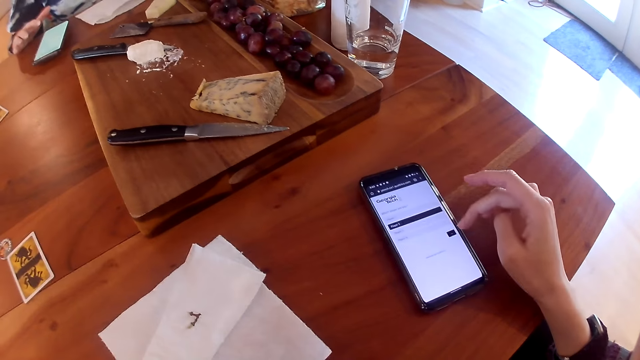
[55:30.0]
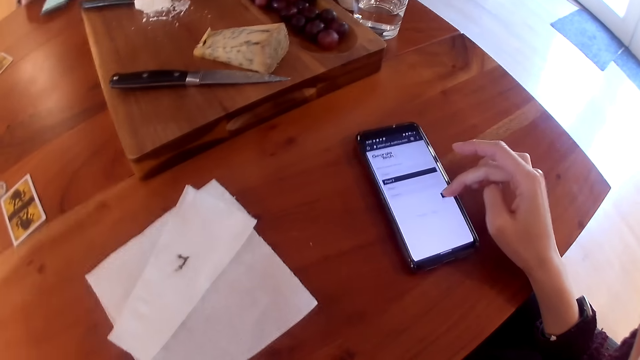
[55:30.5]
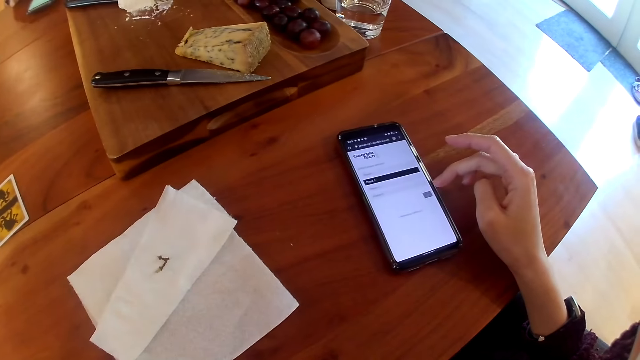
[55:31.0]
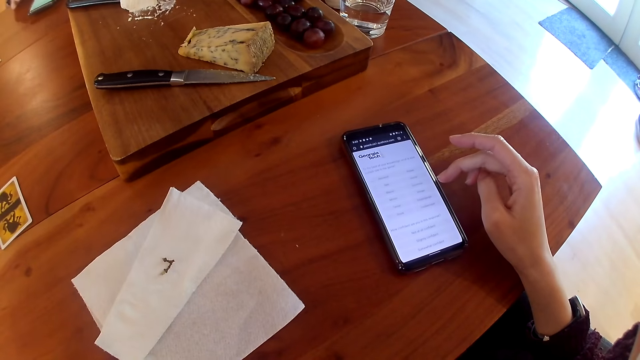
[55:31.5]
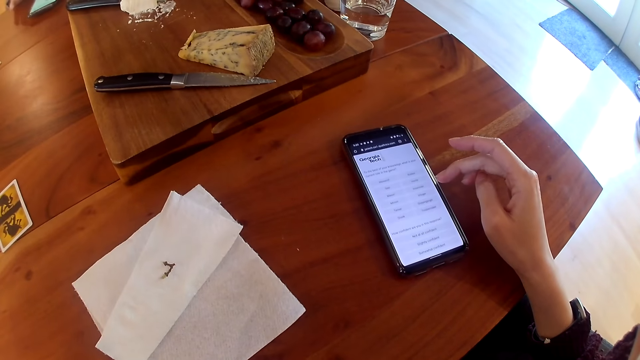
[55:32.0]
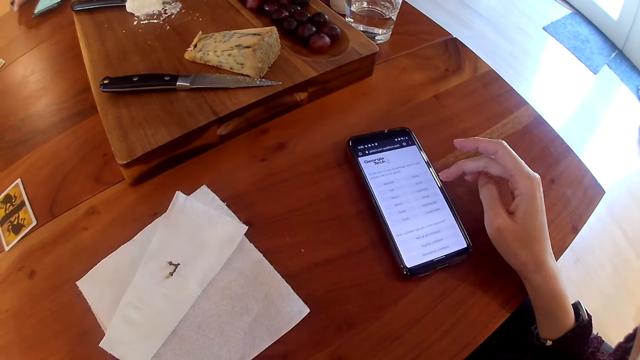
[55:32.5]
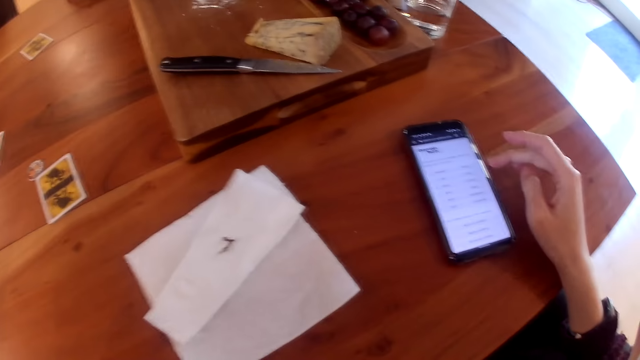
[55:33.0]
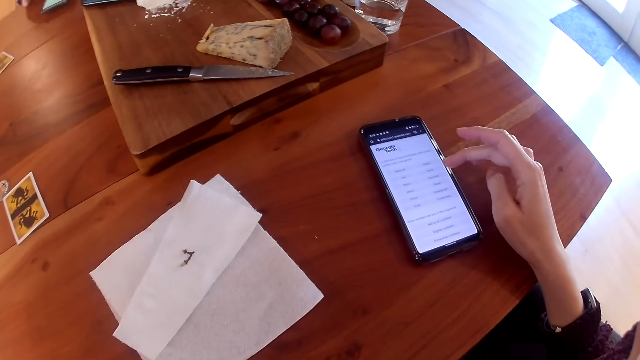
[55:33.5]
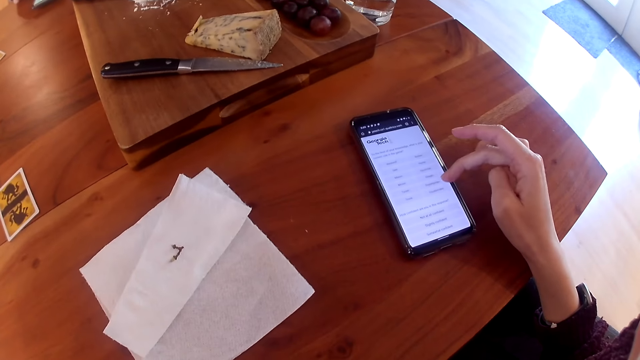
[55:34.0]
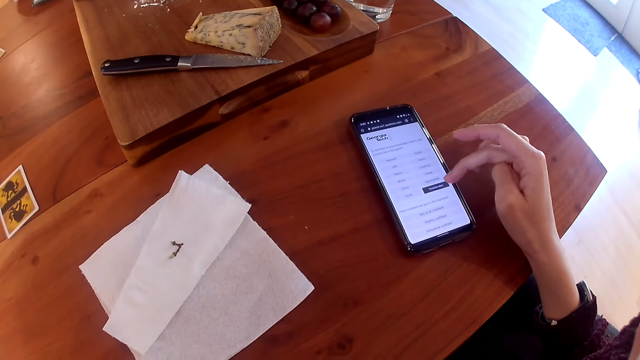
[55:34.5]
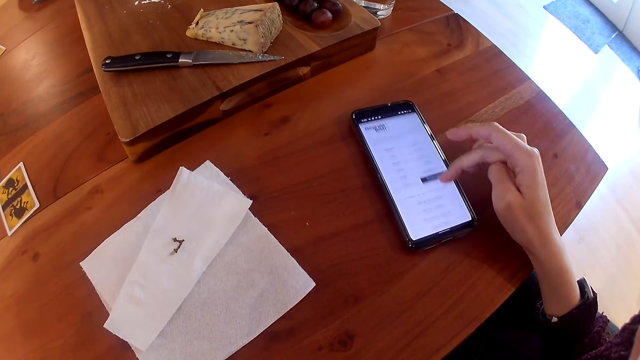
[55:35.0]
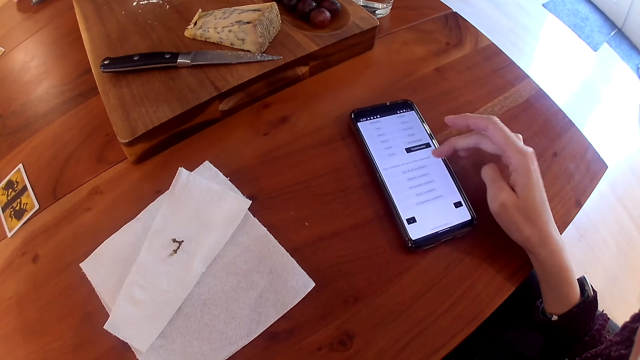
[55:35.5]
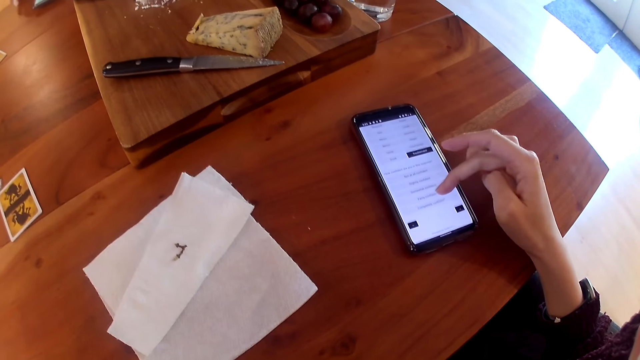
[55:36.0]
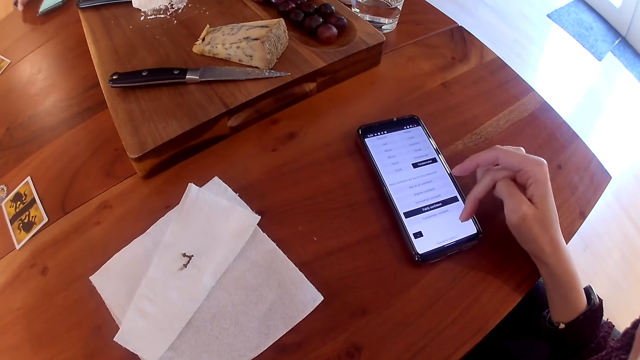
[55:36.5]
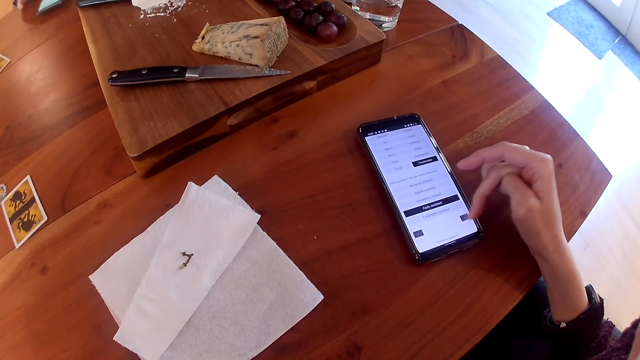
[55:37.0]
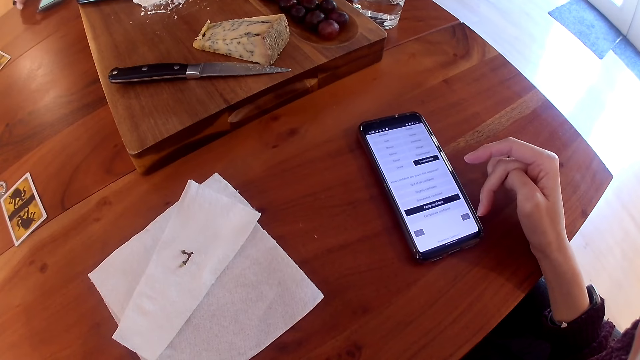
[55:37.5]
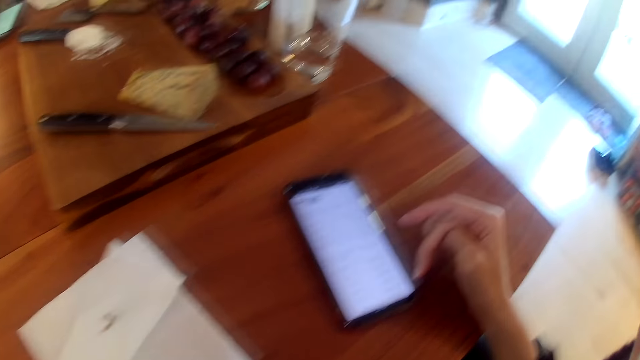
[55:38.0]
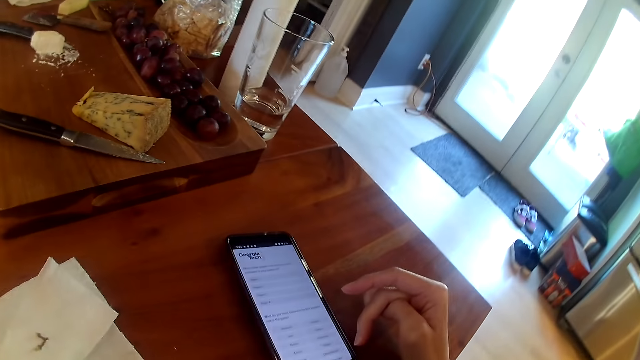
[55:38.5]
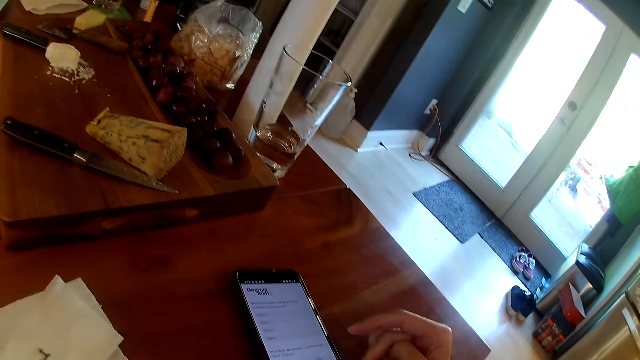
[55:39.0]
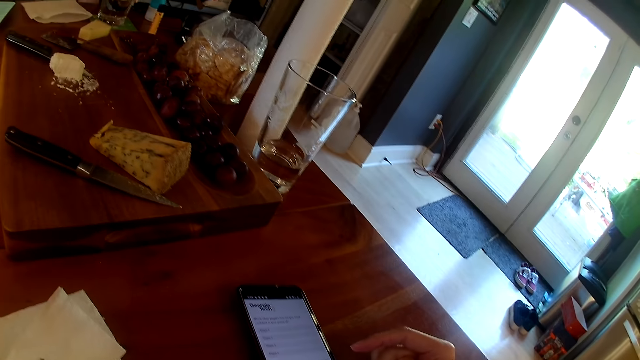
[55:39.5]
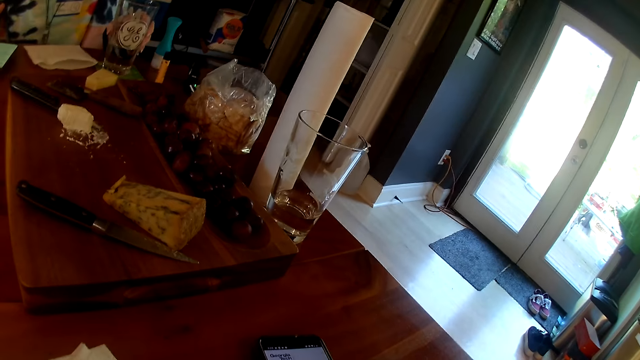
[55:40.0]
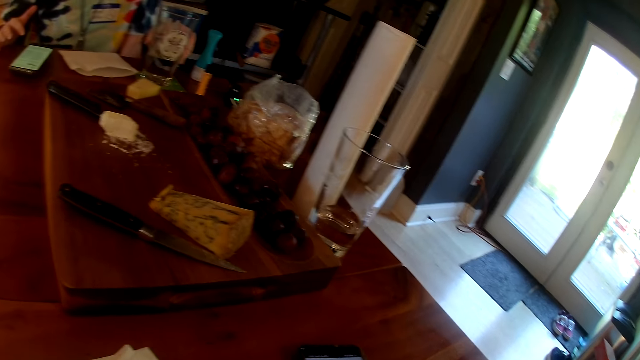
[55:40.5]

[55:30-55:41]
The camera wearer operates the phone on the table. They interact with the people on the table. They look around the house.

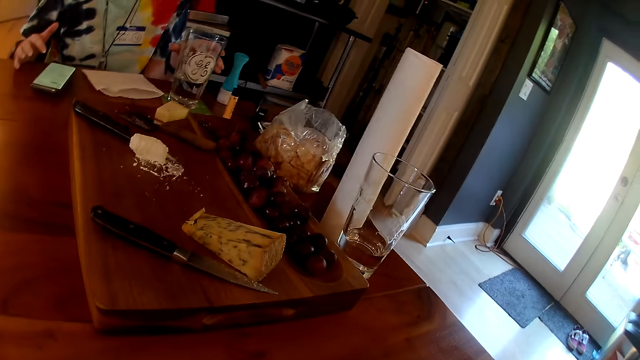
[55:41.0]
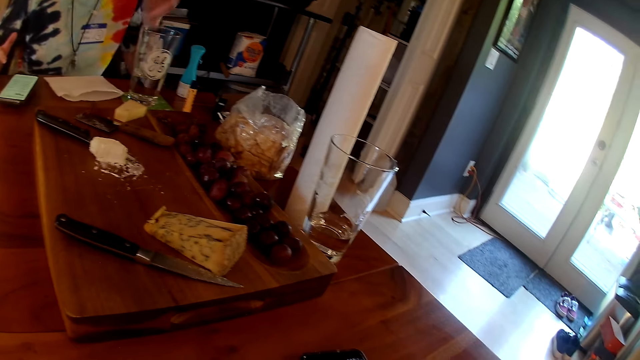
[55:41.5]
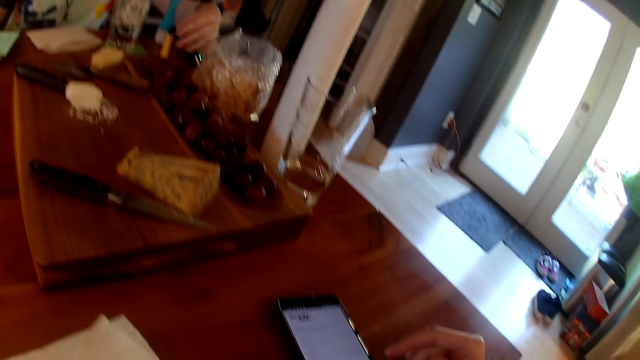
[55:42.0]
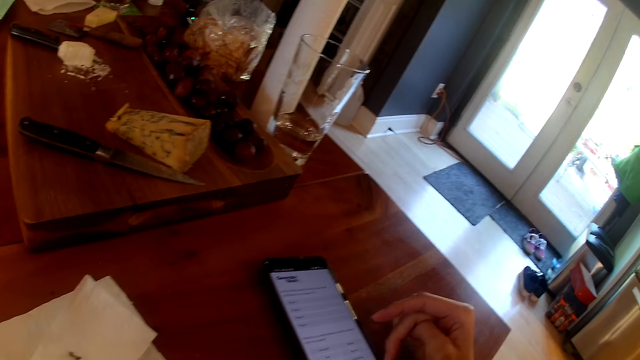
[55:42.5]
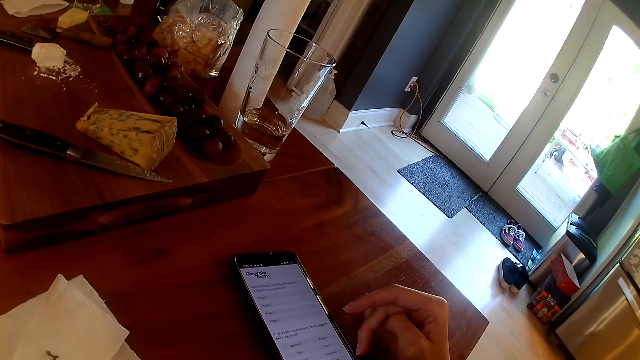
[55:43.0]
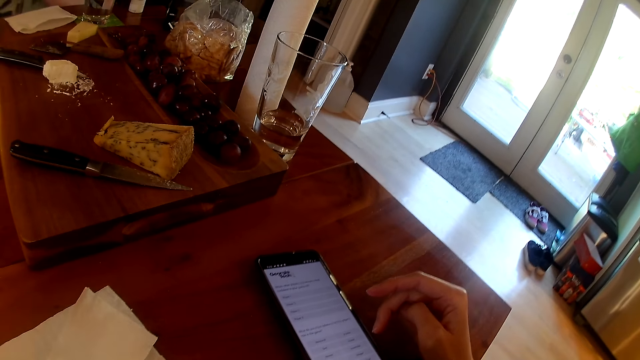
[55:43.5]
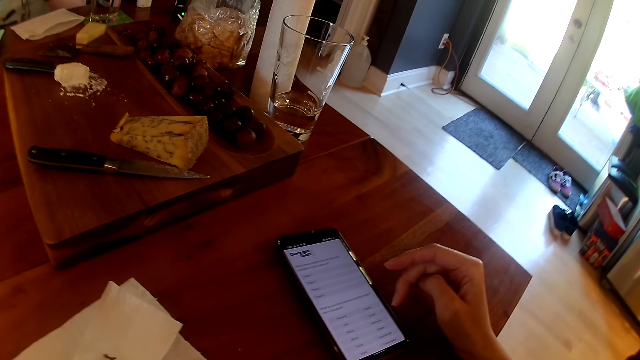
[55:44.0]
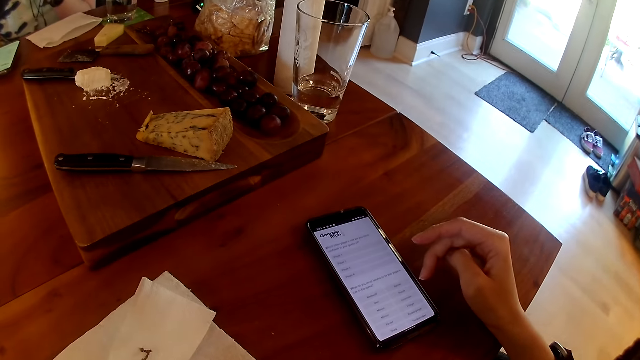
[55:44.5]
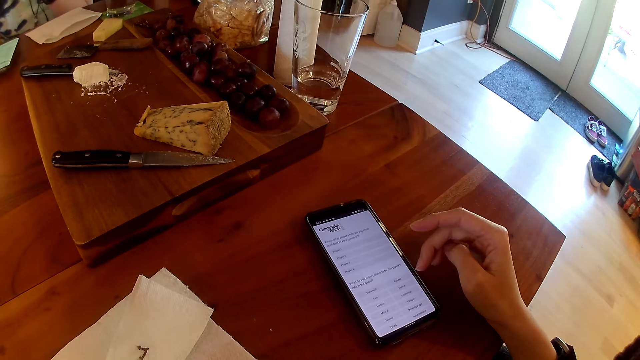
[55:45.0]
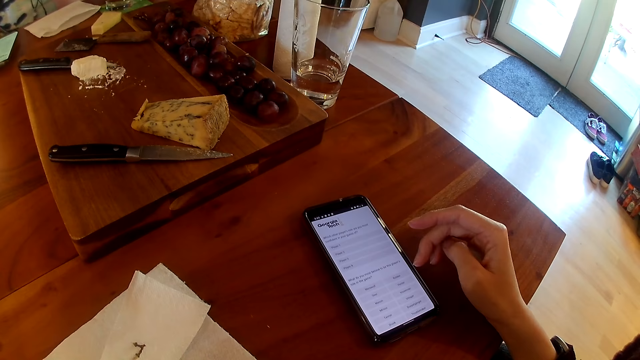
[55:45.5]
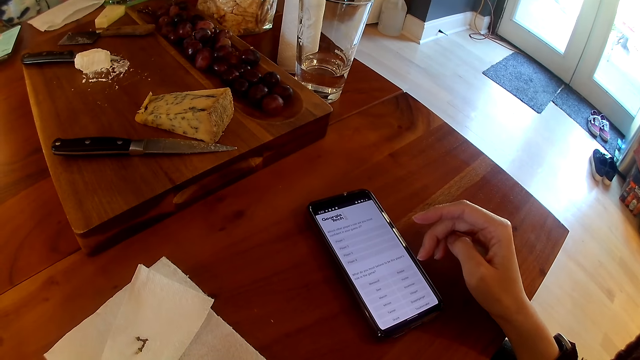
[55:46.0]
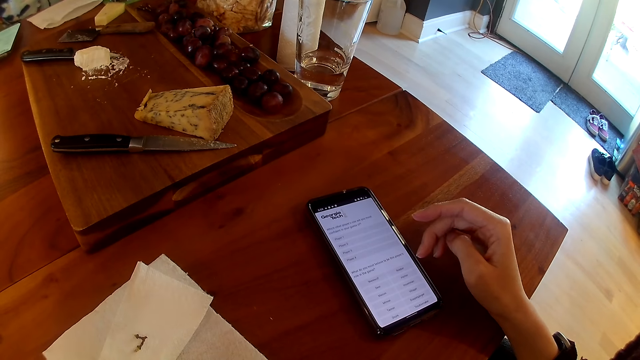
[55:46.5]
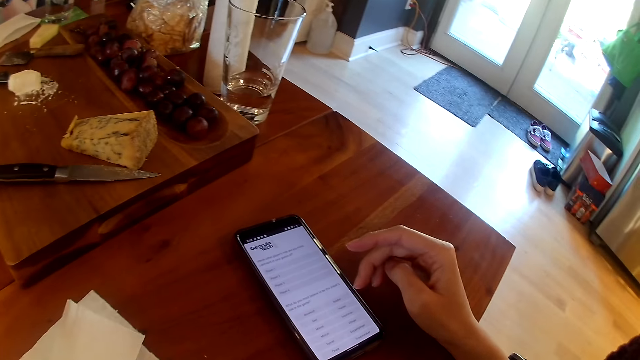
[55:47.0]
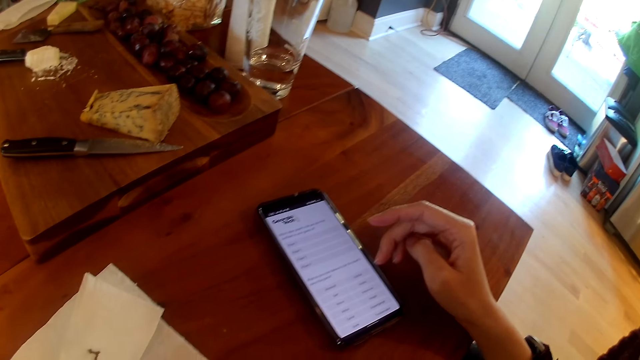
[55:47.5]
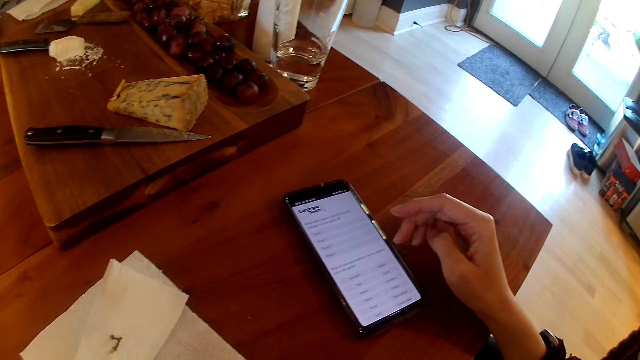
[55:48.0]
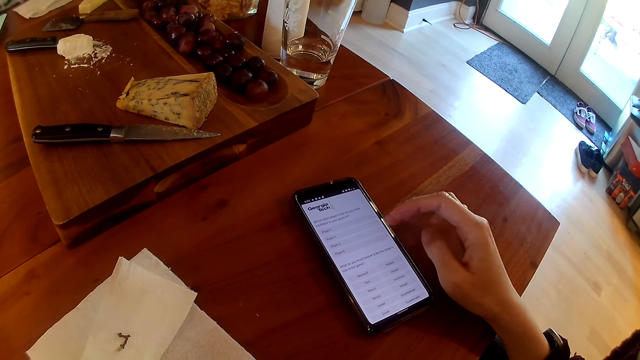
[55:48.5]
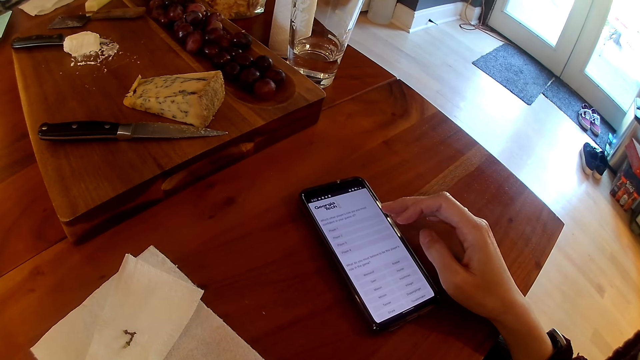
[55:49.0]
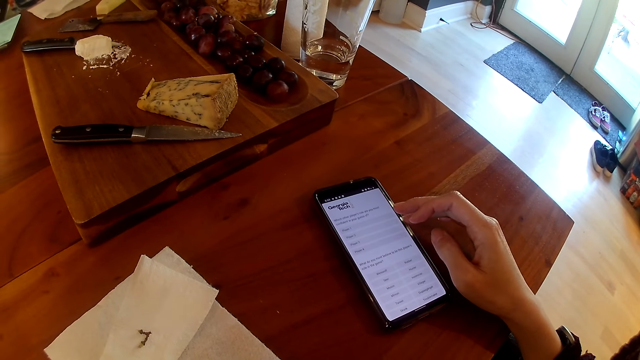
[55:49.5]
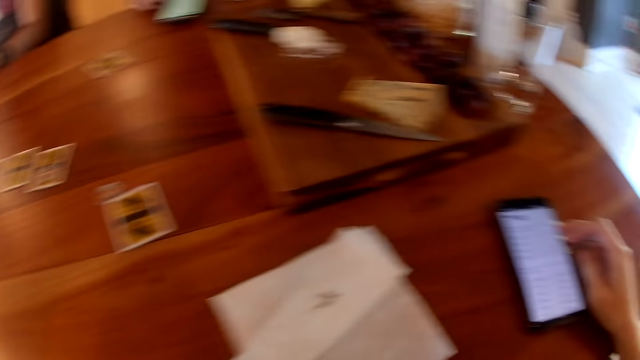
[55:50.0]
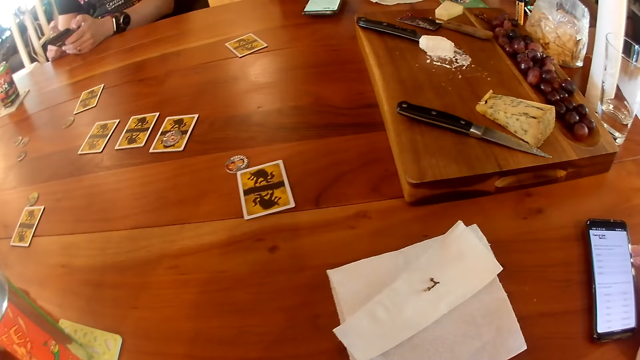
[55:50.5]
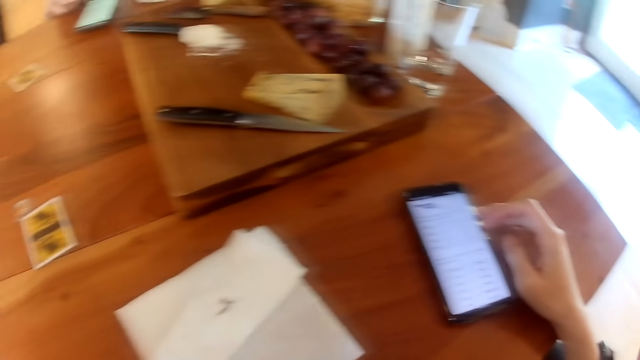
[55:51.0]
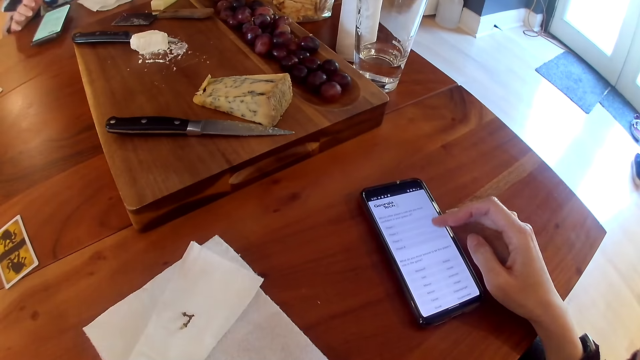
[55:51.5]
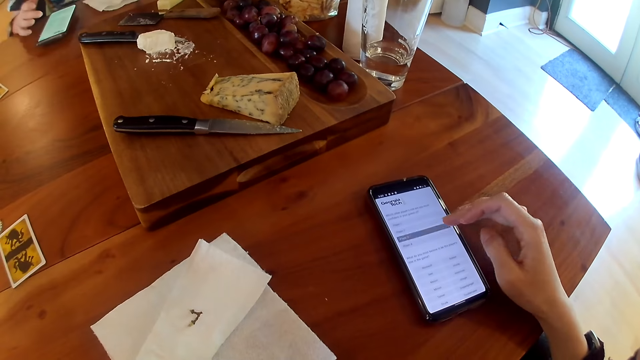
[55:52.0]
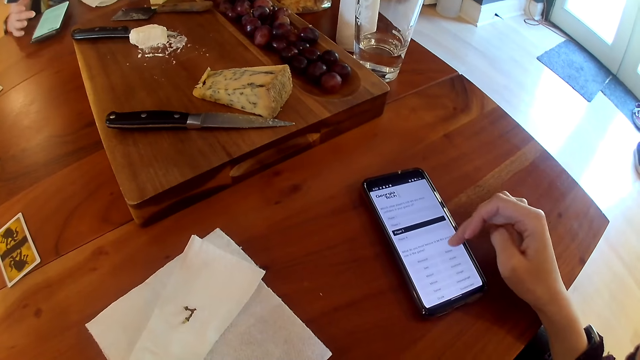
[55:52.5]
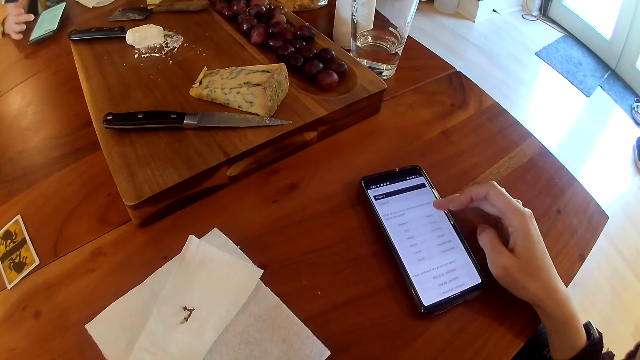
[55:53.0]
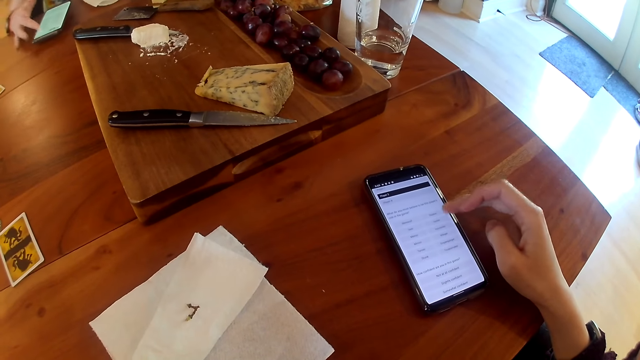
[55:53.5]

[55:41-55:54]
The woman picks up a small container from the table with her left hand. The camera wearer stares at the phone on the table. They look around the table. They operate the phone on the table.
